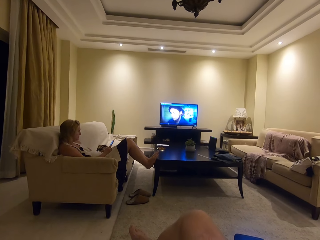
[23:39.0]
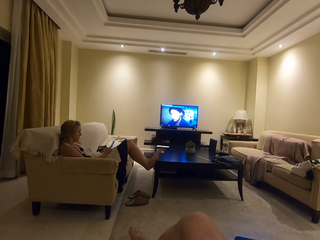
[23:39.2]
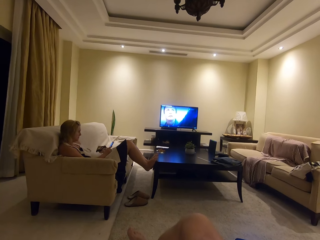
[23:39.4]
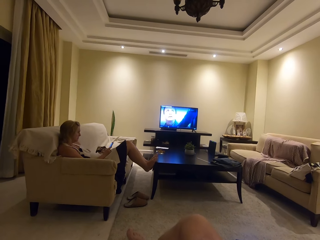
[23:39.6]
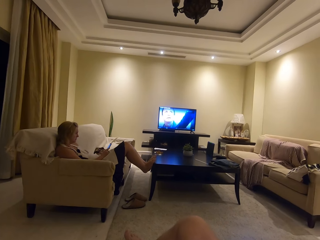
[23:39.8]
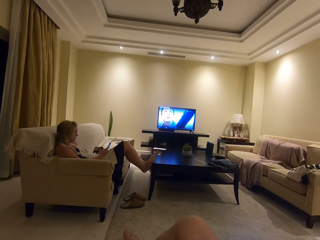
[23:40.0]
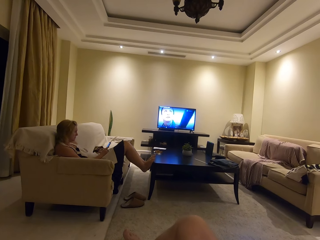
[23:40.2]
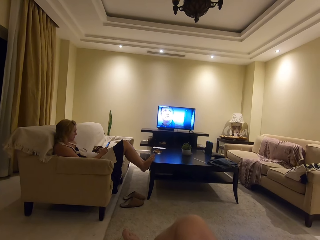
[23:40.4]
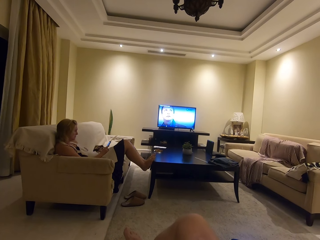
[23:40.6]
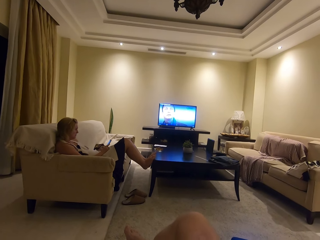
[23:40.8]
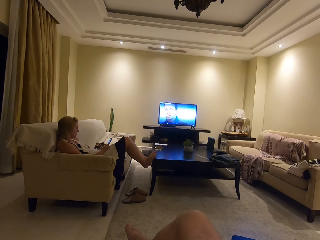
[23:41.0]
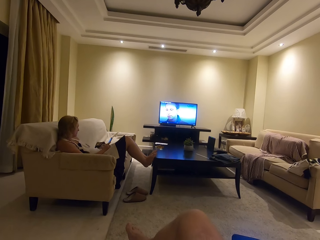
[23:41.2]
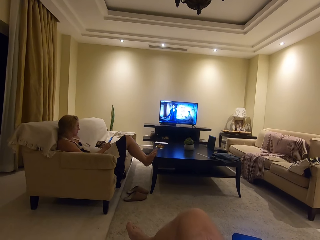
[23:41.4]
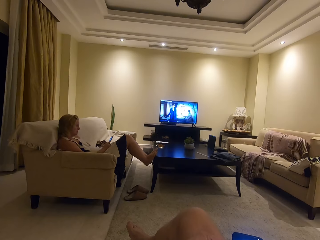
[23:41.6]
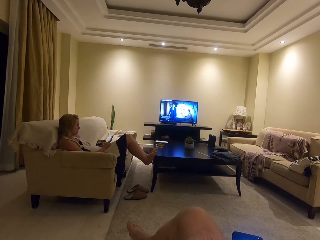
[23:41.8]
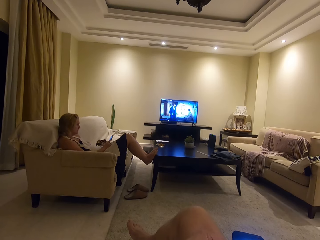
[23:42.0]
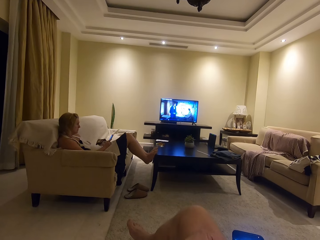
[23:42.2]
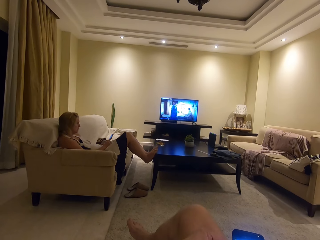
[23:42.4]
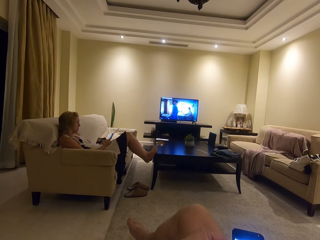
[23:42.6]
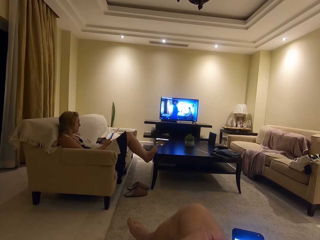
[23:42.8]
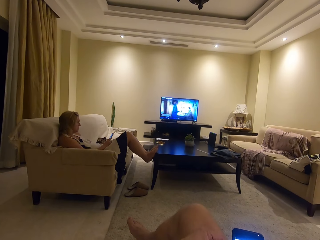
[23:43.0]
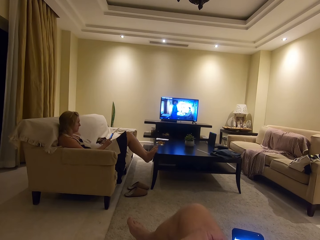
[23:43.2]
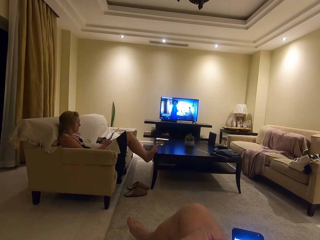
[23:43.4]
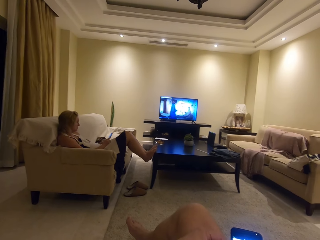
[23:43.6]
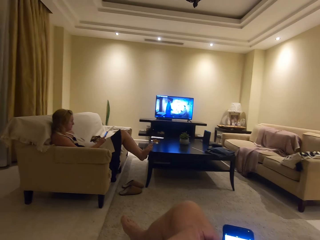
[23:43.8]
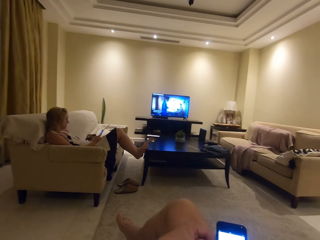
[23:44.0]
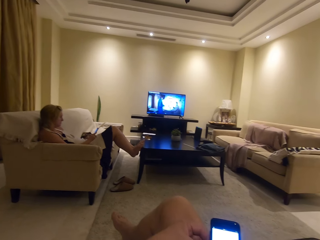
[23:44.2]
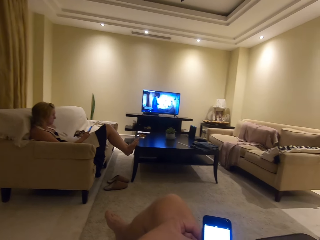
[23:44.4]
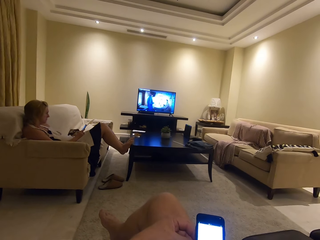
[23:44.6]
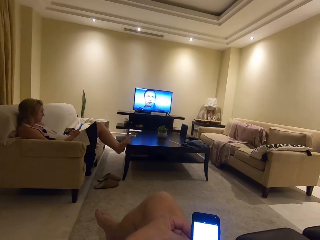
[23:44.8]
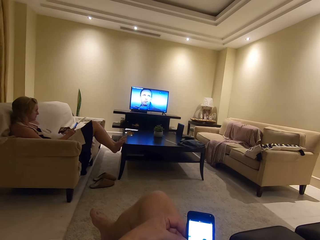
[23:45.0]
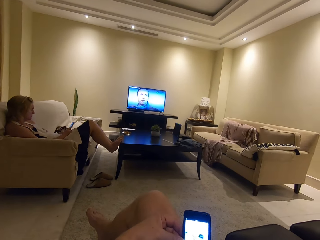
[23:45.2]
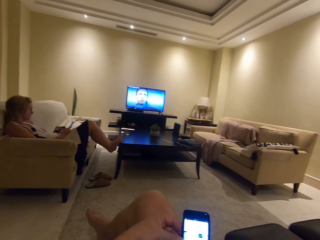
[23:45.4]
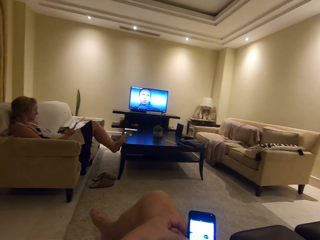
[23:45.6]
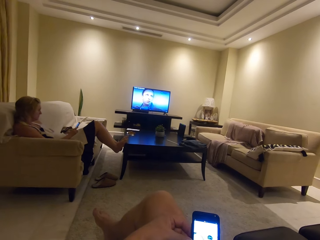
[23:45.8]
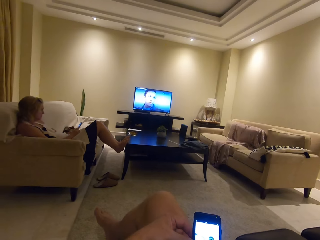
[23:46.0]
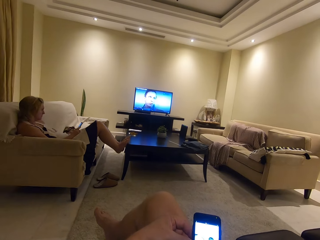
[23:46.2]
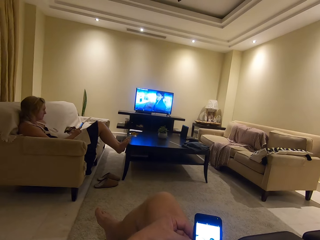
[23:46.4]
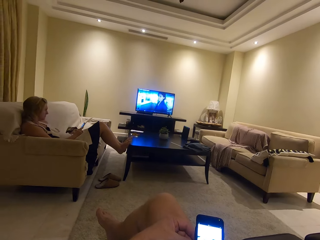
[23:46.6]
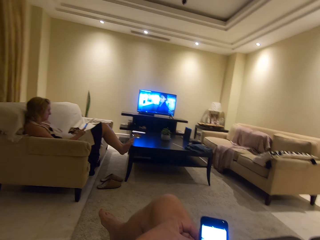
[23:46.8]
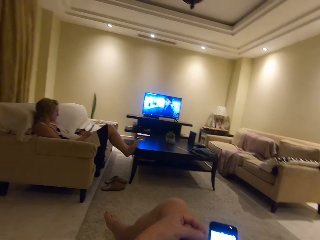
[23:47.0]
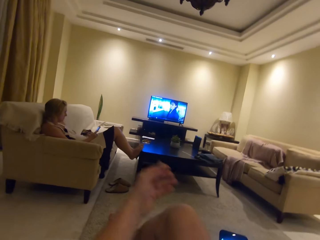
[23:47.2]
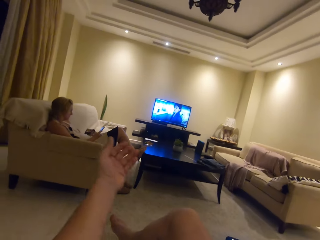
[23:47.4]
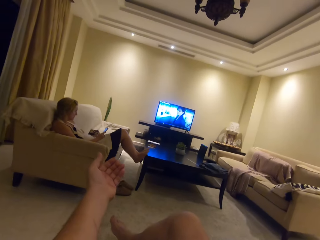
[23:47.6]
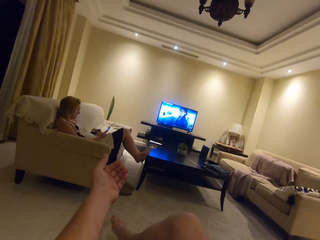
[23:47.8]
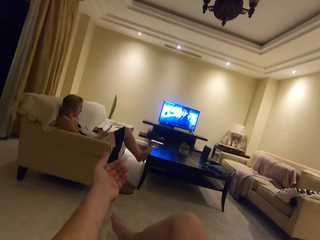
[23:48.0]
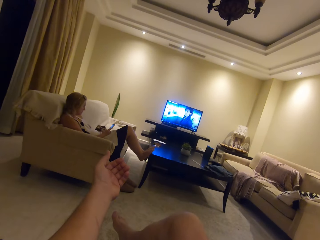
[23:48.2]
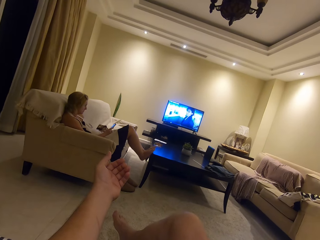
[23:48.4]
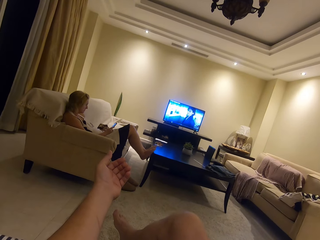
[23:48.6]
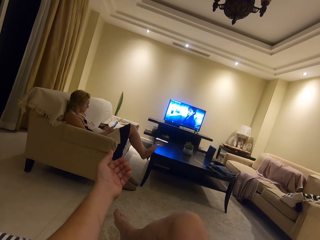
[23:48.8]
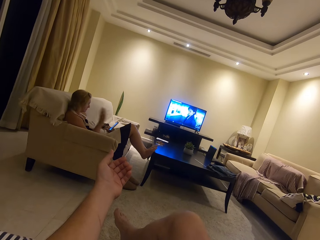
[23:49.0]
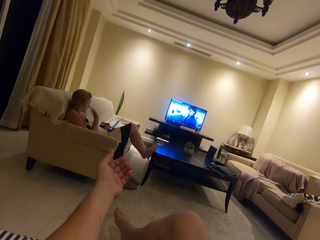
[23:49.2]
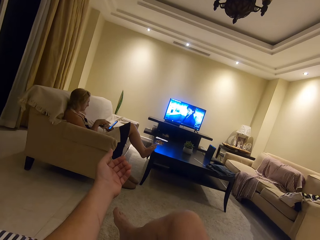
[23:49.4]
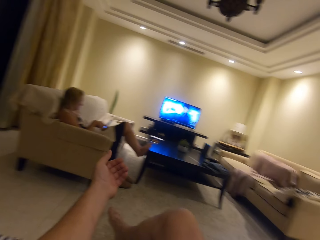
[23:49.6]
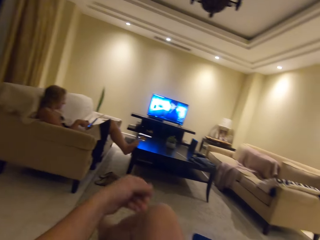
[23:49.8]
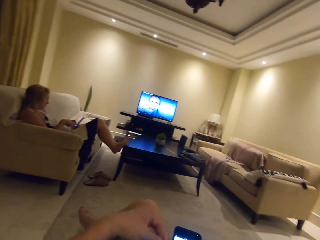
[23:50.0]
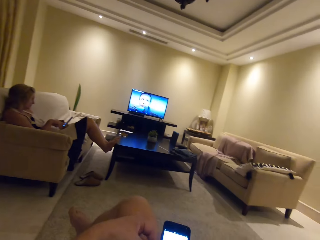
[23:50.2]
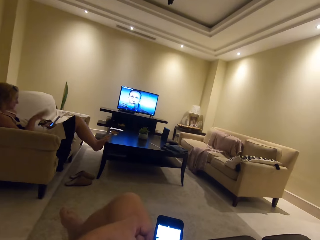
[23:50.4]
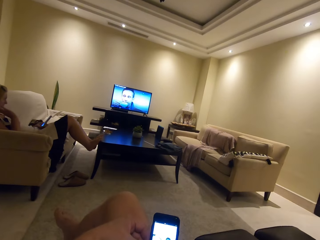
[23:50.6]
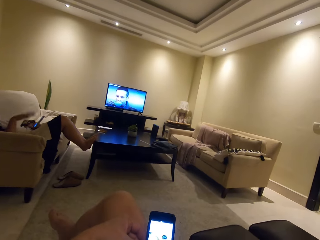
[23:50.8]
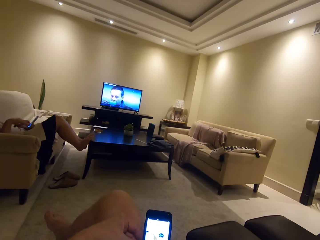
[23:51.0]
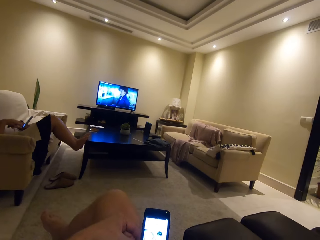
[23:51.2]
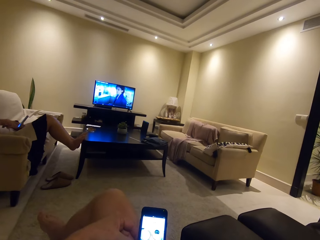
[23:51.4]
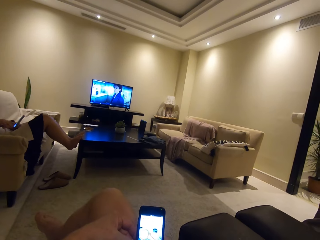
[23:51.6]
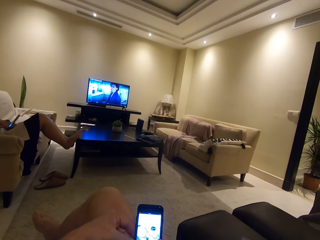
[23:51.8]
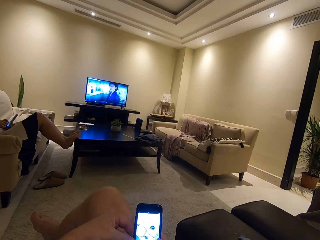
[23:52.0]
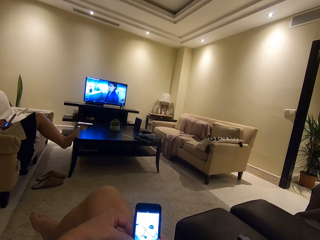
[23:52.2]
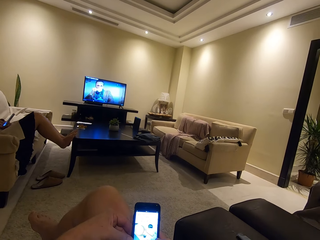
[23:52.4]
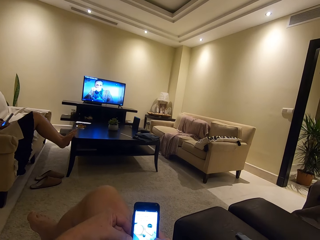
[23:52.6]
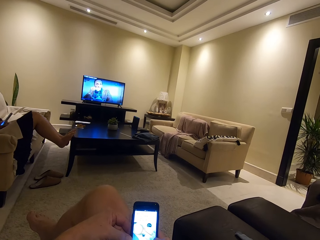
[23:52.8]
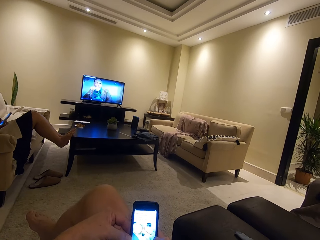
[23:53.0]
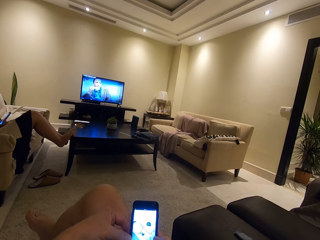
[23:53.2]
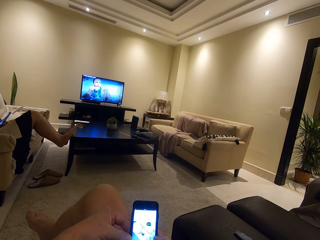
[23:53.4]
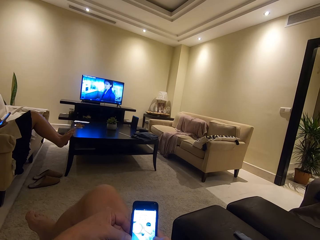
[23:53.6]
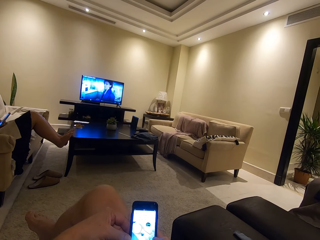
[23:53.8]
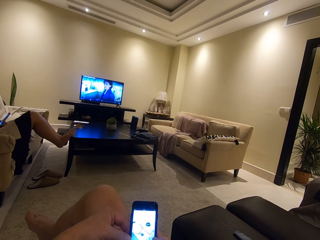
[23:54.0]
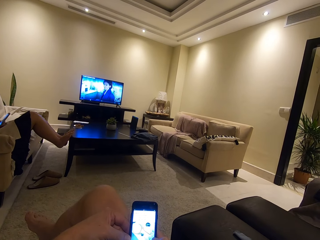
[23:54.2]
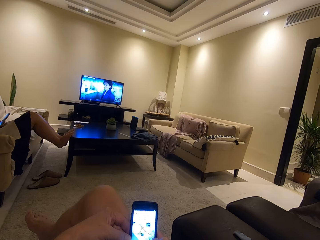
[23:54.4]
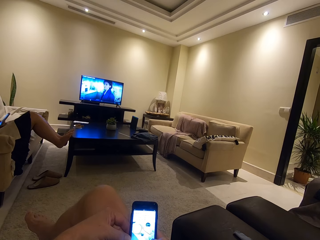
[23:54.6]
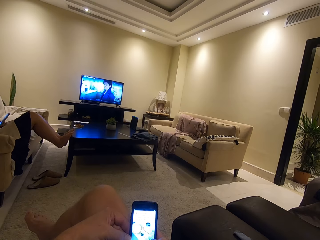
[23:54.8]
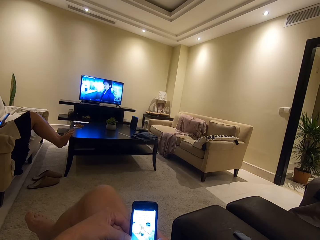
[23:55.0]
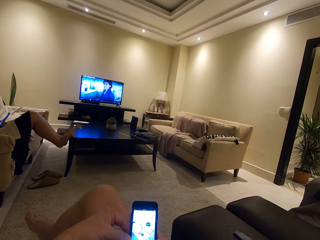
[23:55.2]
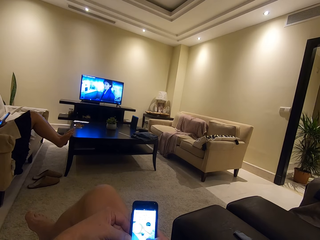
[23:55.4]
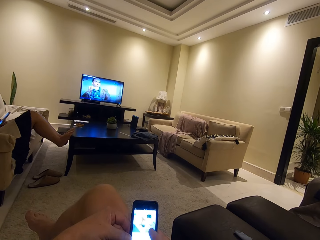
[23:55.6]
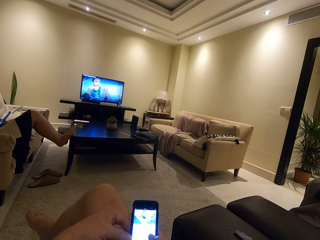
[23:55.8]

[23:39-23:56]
A woman uses her phone. The camera wearer watches the television. They scroll the phone, talk with the woman, and scroll the phone.

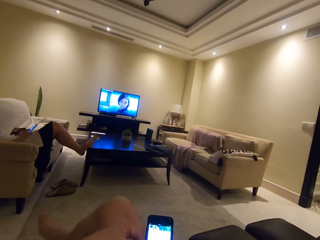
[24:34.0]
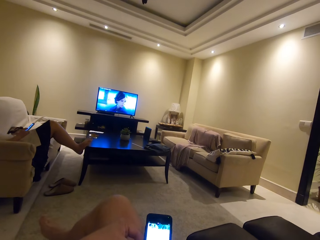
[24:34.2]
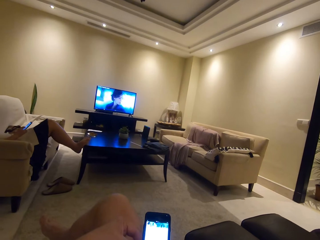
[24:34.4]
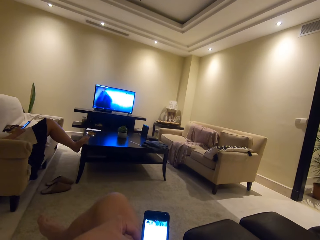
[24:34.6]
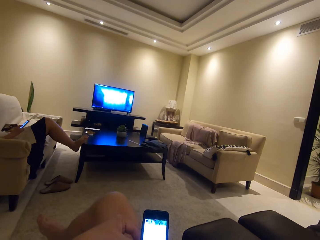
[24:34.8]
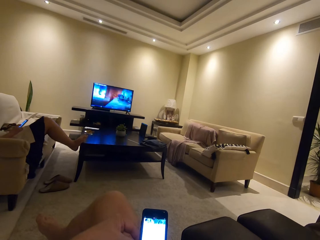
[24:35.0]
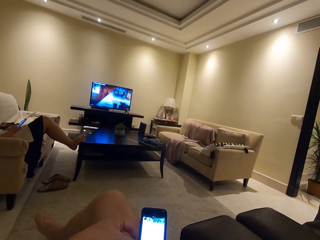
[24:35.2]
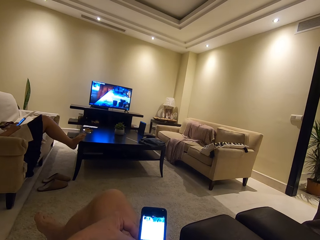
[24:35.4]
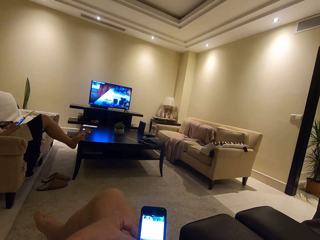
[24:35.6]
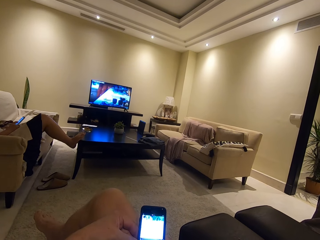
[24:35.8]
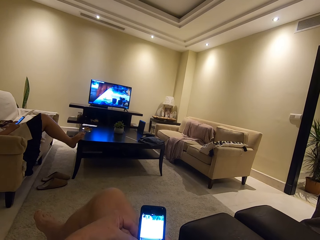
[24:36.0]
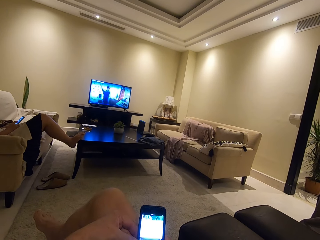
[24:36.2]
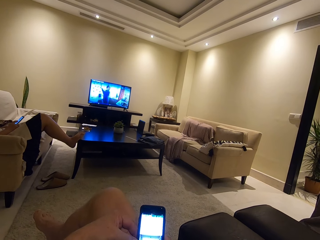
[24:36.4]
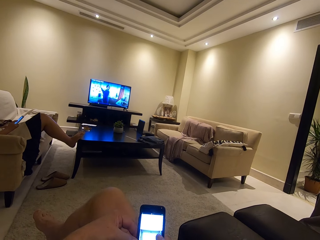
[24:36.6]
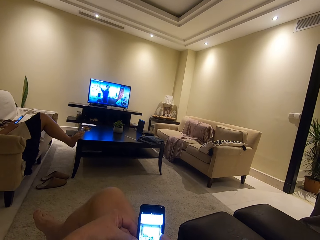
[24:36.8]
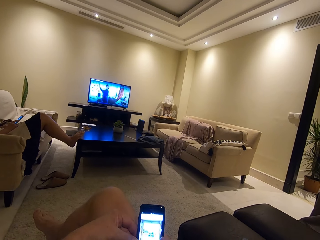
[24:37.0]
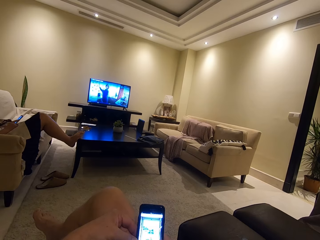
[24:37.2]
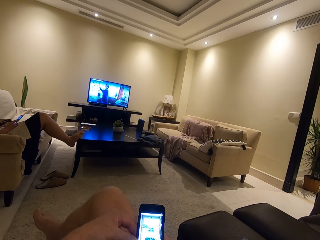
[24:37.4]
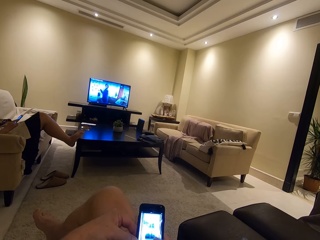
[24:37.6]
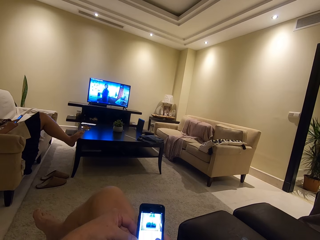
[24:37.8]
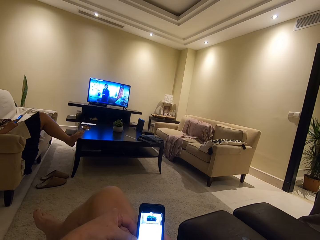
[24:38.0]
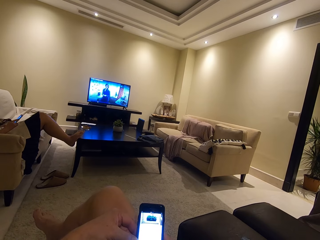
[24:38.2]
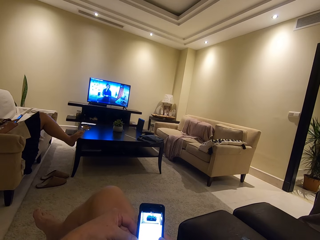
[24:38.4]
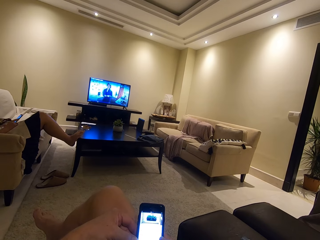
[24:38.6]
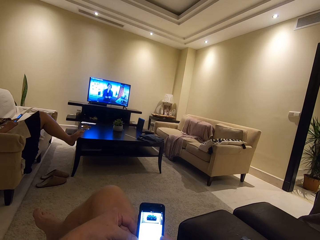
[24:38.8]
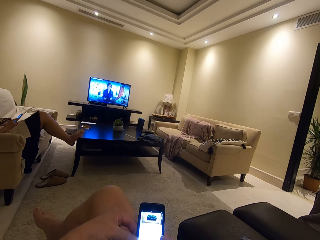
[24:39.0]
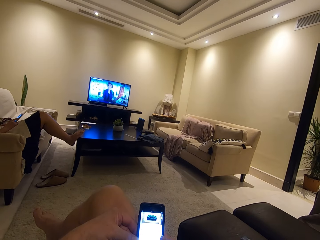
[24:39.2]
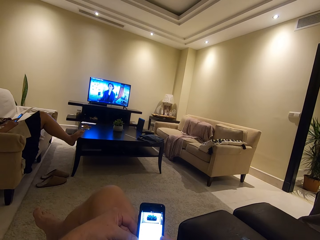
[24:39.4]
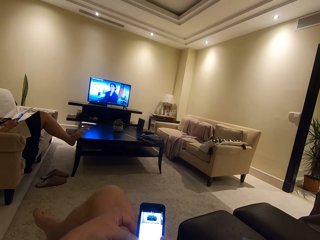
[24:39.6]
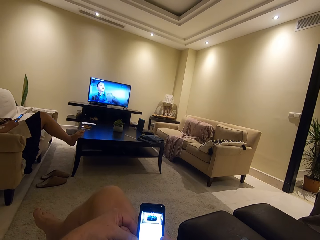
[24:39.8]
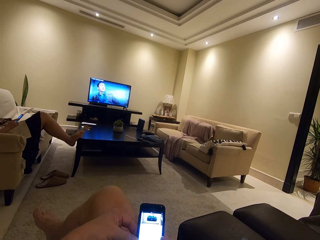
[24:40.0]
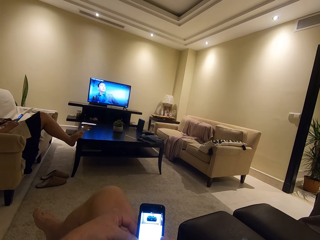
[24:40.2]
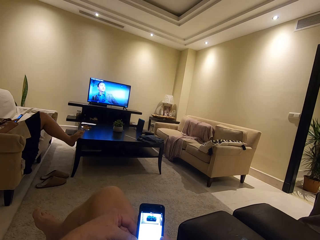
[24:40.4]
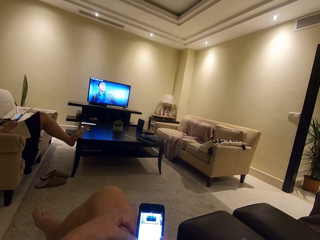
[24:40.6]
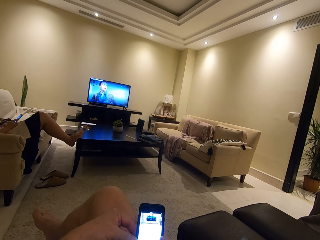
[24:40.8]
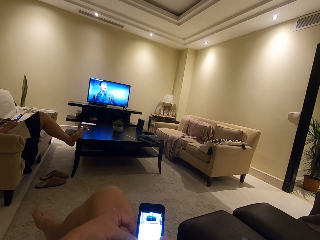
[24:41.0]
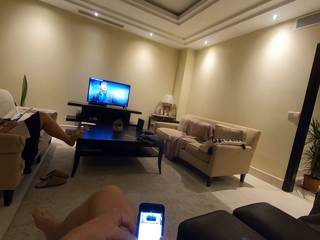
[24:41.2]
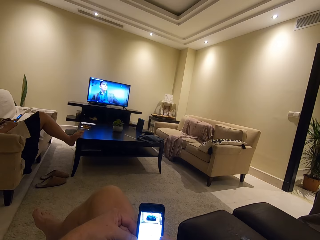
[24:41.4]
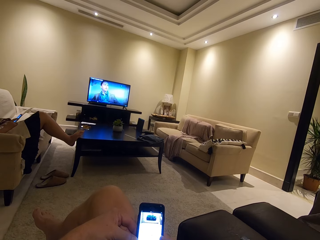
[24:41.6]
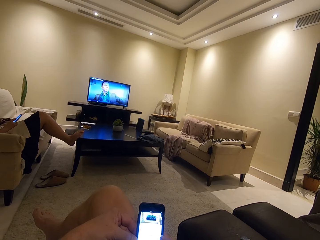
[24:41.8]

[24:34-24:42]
The camera wearer uses his phone.
